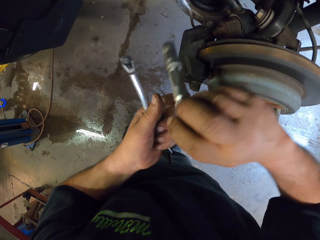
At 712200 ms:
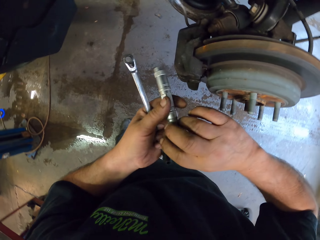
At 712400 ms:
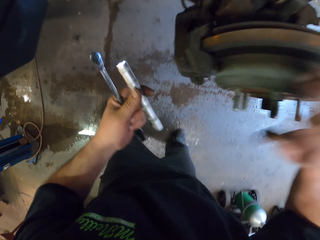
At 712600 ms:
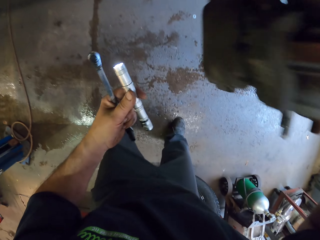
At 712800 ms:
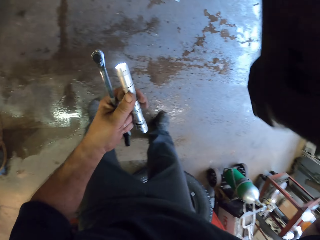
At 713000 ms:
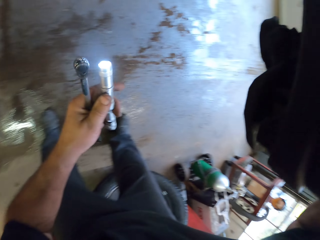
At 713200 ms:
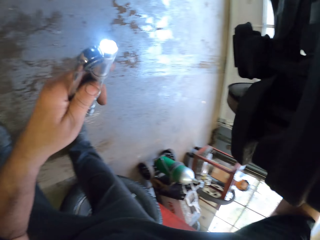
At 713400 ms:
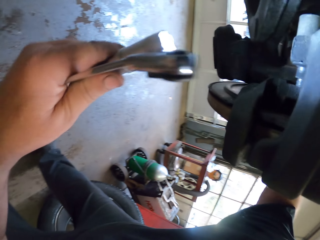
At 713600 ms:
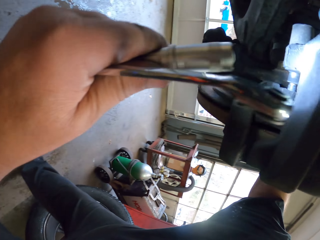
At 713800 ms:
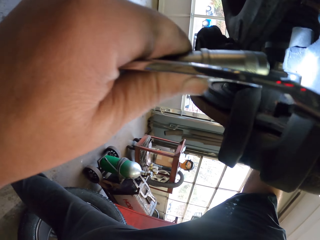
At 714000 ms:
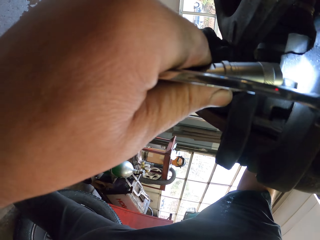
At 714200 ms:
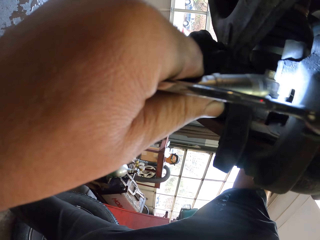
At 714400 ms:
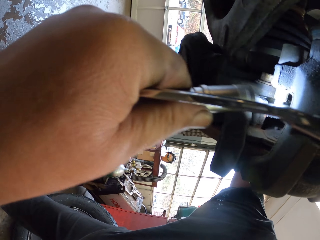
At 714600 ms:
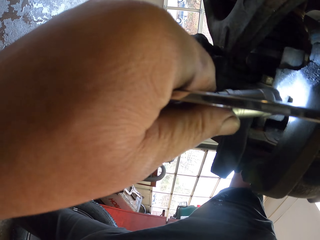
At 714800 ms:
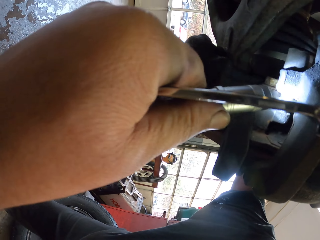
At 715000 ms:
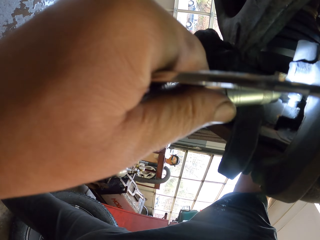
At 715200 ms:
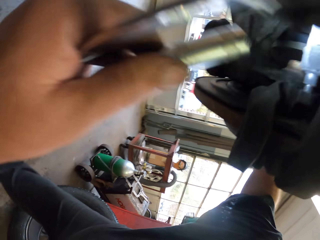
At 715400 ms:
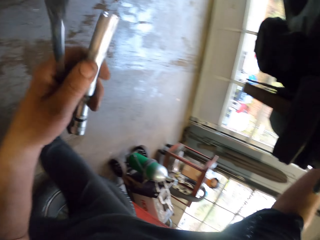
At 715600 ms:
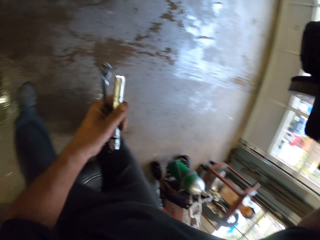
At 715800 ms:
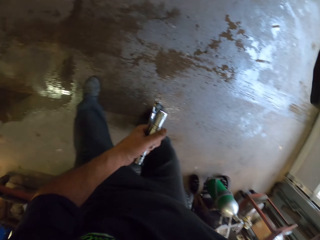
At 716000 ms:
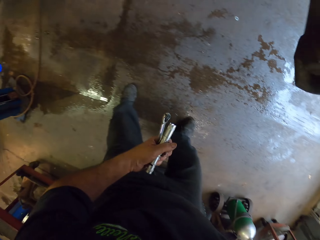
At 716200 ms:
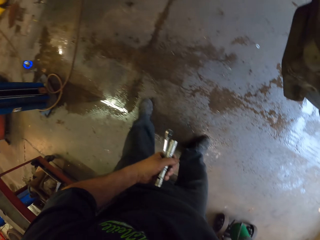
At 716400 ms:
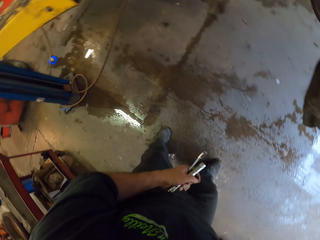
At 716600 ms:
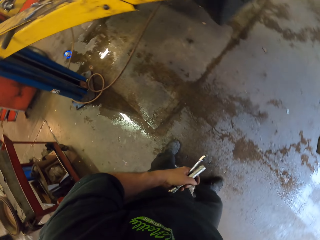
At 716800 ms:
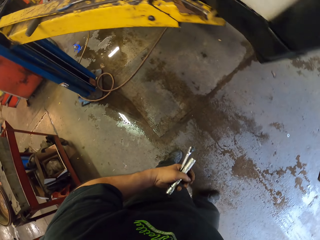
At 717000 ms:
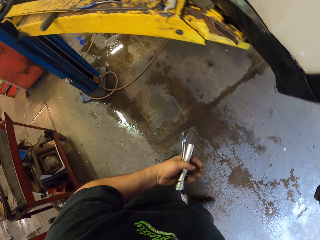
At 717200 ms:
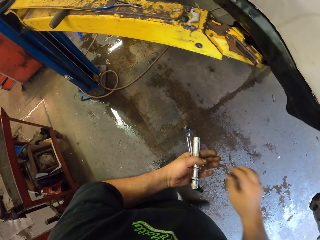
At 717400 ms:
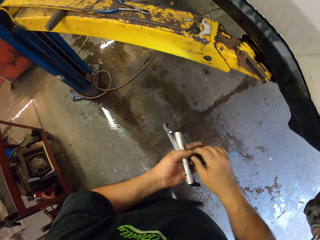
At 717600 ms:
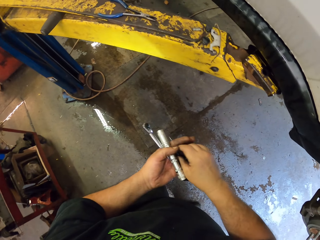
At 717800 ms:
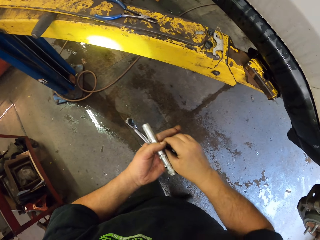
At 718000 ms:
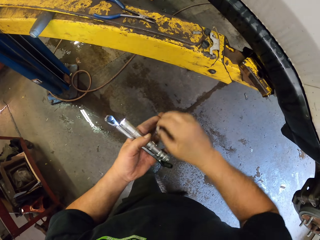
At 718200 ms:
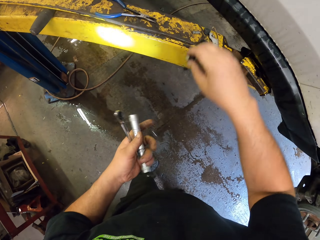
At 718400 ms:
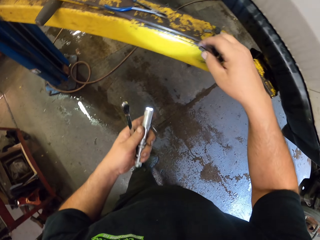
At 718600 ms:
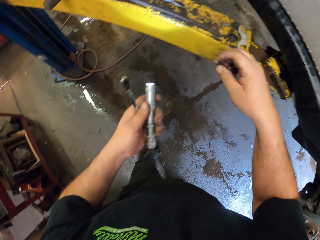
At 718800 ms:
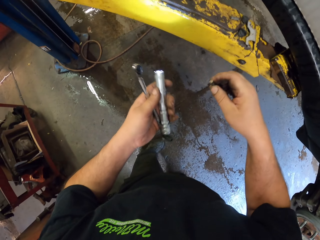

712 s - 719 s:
The camera wearer exchanges the torch to the left hand. They look at the car brake. They pick a bolt from the hand.

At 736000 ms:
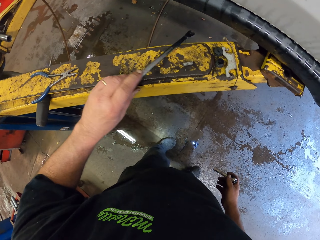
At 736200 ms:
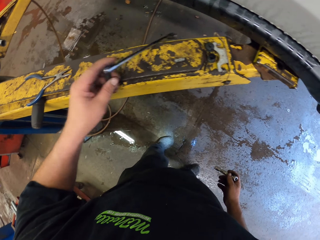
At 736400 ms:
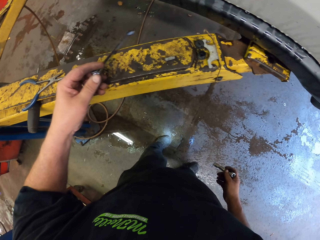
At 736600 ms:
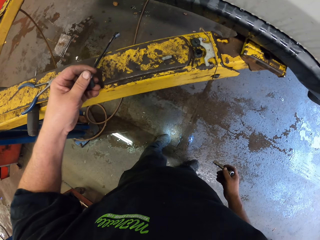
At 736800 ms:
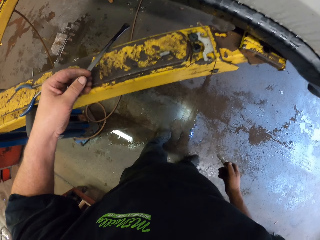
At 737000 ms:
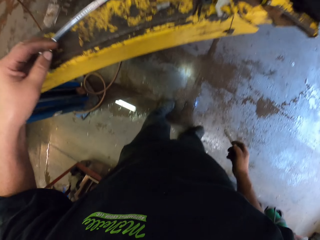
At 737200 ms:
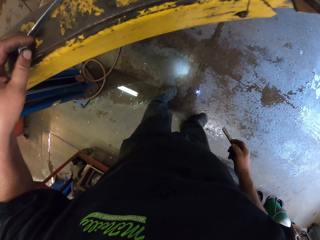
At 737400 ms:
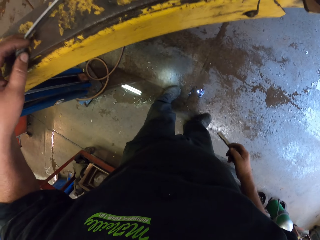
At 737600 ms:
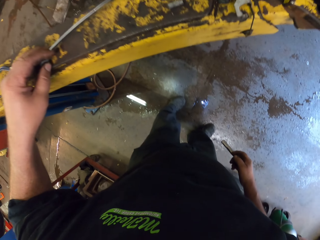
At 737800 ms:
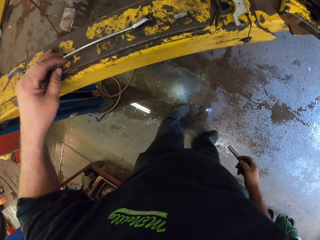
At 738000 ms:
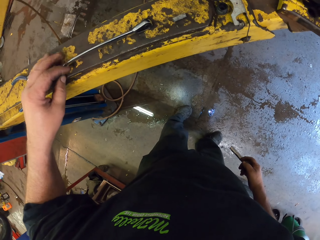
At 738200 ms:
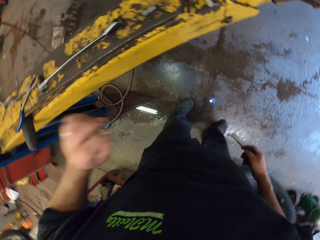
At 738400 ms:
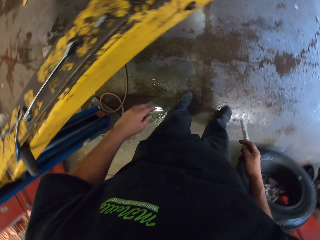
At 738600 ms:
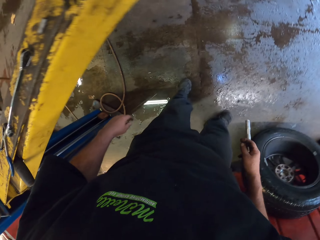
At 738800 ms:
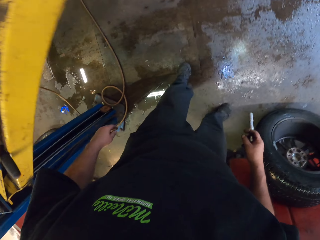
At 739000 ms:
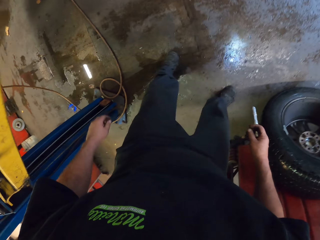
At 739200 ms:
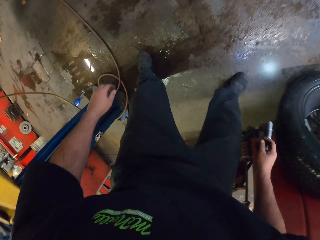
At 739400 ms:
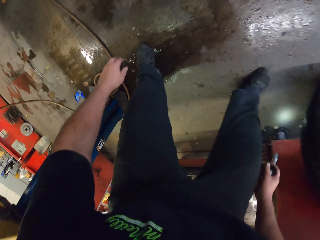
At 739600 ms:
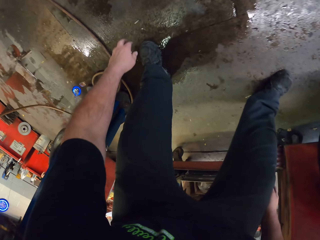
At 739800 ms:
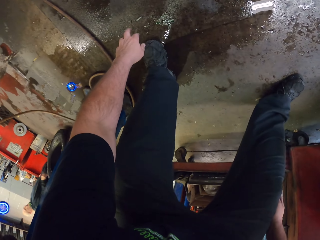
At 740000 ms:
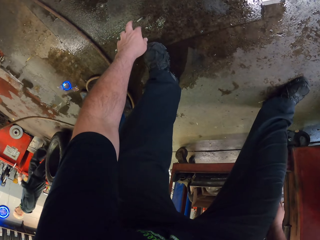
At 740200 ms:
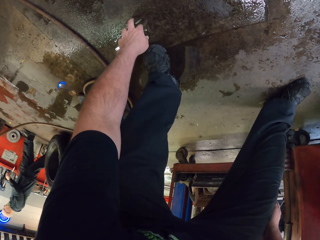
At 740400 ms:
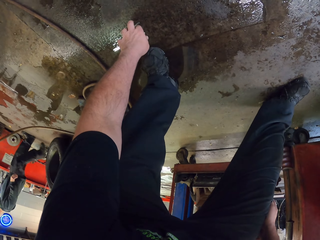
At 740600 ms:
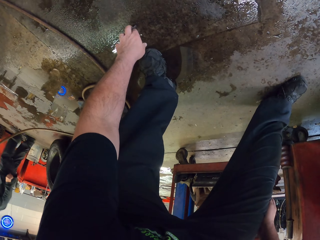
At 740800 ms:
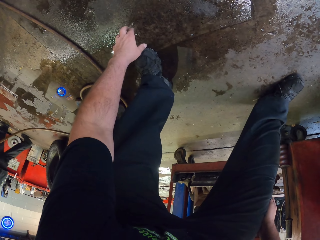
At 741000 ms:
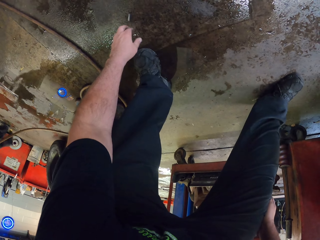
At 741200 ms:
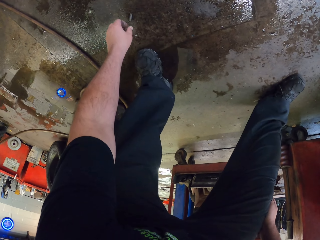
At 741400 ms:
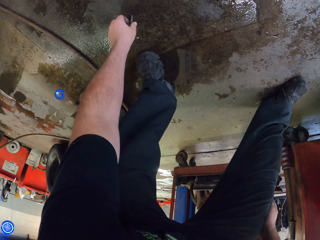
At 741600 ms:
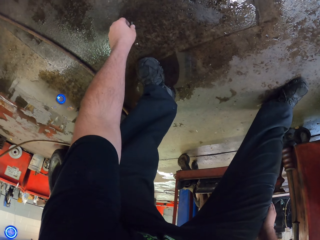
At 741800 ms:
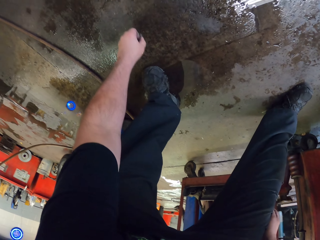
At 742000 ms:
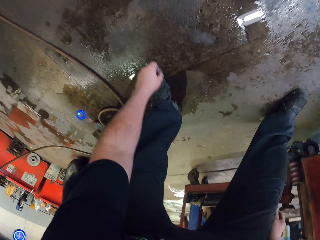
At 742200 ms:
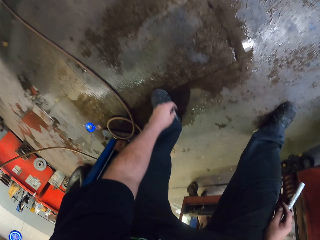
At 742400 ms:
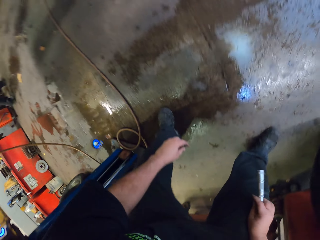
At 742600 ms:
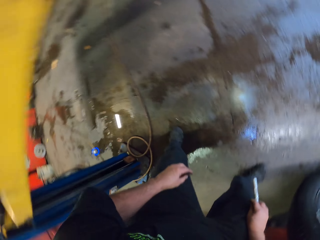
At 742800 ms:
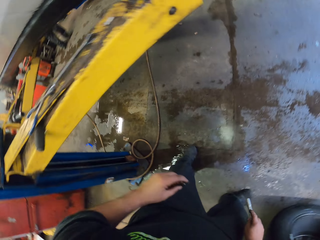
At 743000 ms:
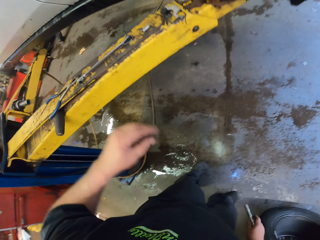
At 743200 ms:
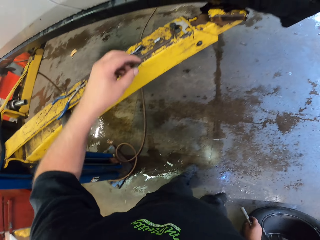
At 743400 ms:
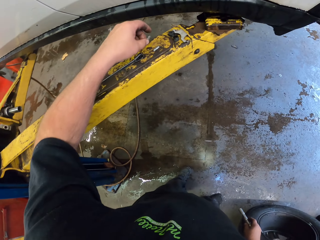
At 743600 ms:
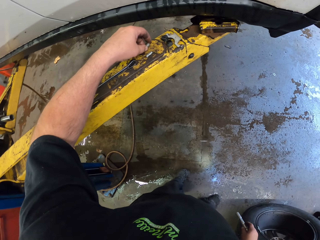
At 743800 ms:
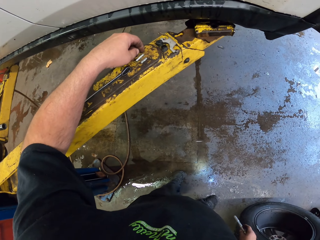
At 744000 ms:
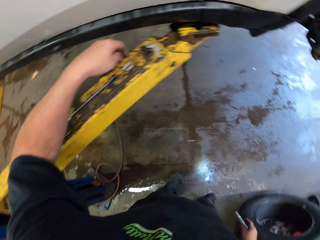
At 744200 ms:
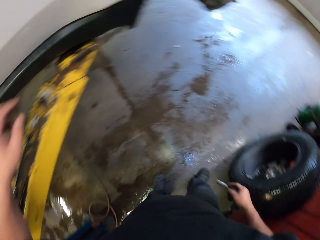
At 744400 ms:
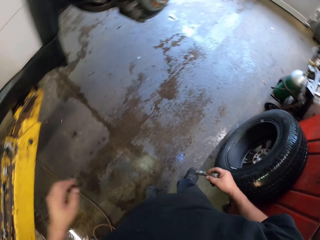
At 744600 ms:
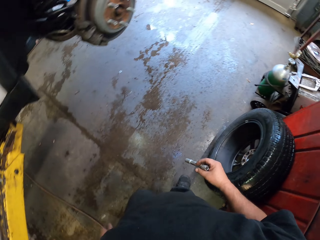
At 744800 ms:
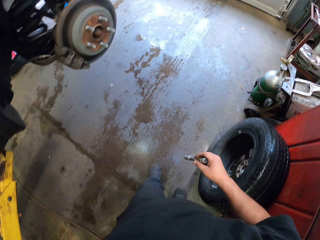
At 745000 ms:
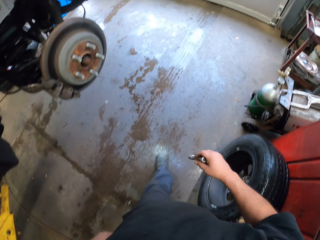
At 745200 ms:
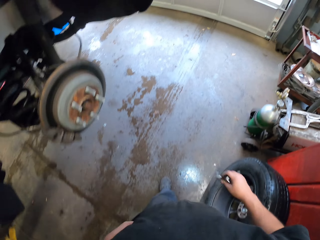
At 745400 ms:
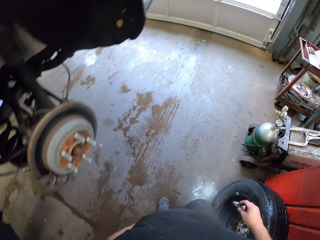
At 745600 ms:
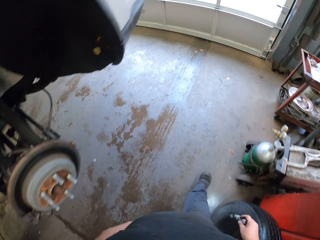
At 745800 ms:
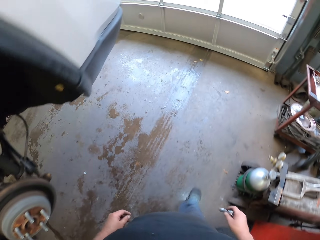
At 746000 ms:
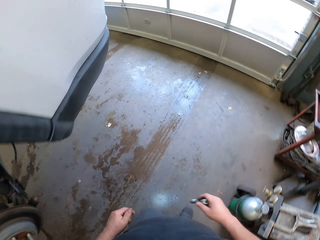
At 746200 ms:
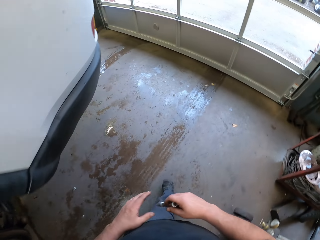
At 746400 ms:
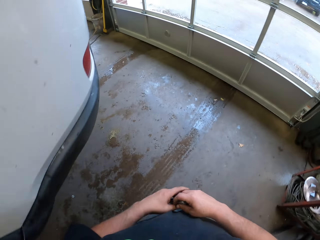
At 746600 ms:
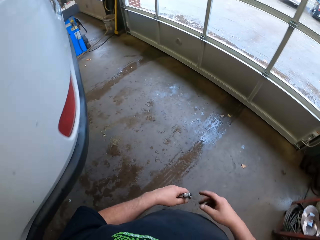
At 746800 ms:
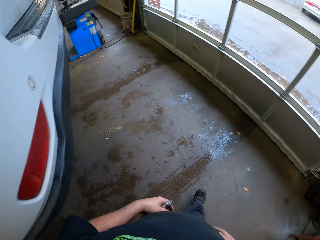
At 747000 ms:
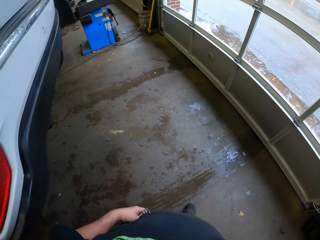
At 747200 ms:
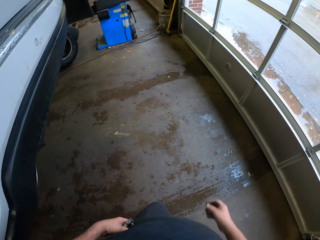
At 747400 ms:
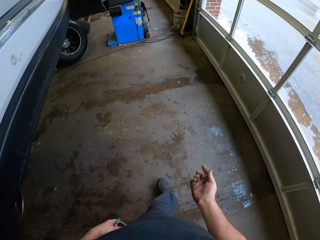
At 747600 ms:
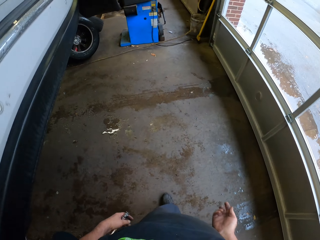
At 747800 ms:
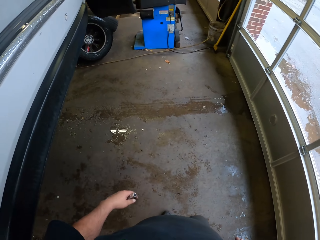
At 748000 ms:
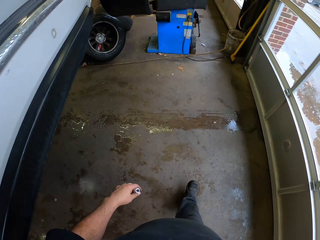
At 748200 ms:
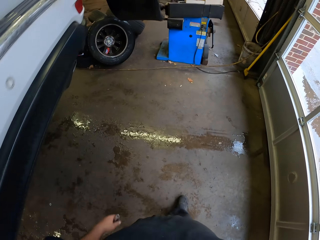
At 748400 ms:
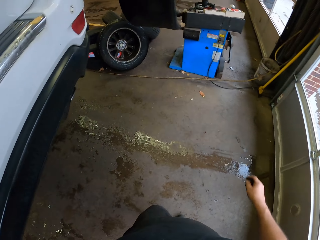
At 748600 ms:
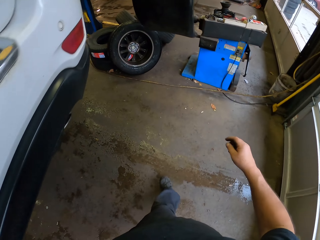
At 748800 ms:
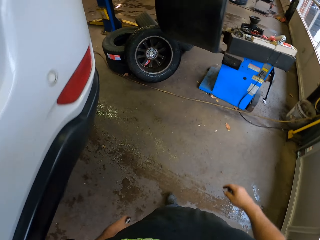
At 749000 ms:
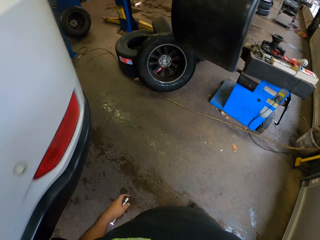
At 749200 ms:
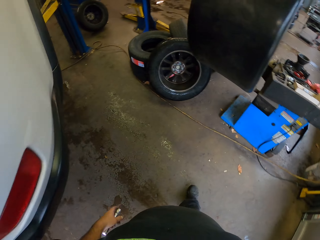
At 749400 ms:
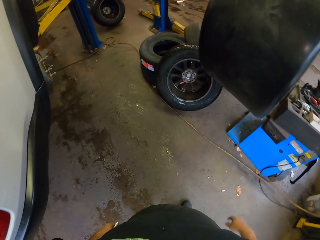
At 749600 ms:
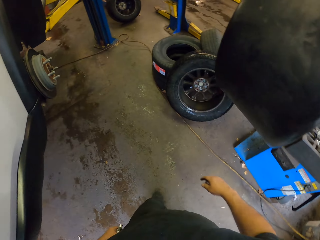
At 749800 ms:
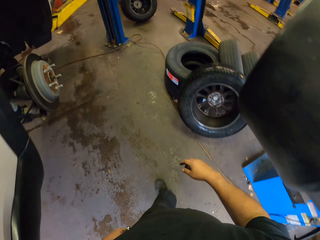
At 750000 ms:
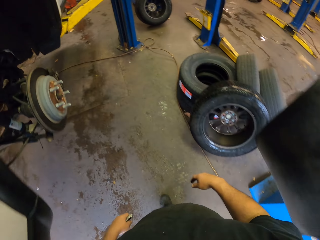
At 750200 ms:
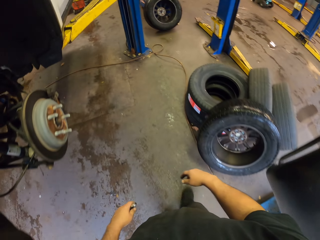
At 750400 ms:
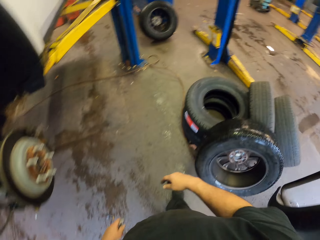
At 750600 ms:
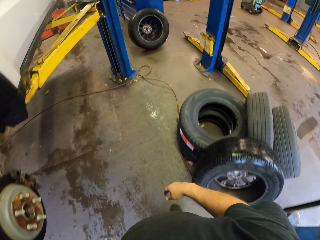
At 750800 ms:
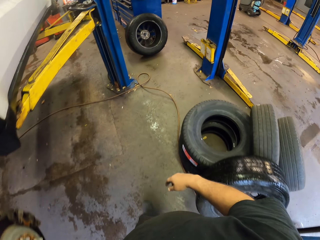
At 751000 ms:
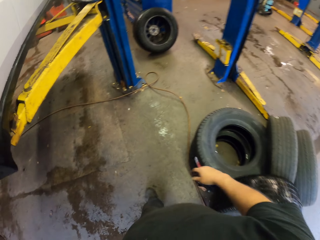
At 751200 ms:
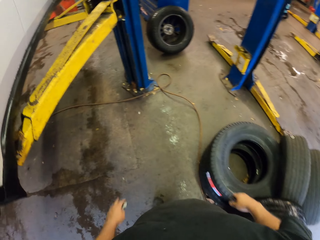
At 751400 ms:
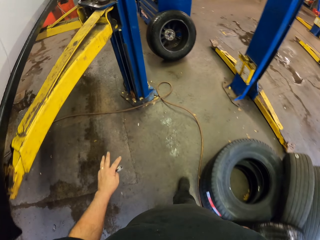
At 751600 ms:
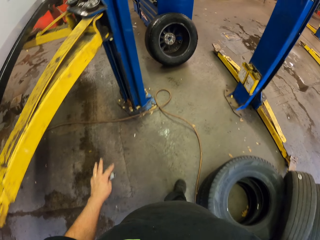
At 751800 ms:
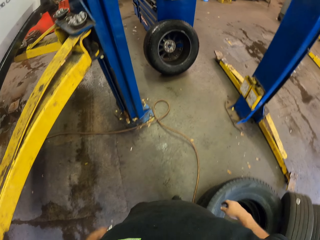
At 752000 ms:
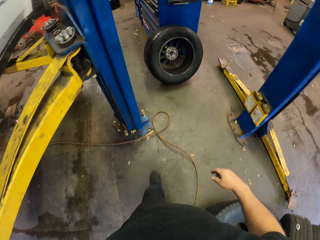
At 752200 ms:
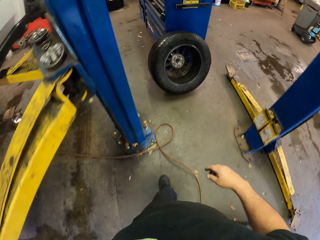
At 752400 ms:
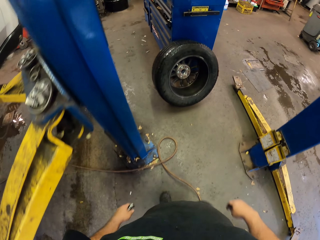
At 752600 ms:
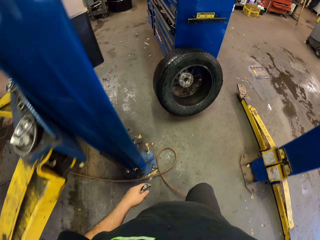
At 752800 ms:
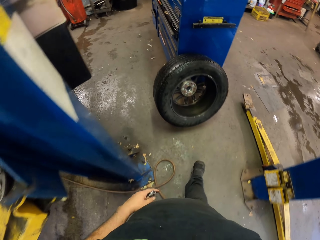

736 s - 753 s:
The camera wearer places the spanner on the metal rod. They pick something from the floor. They place something on the metal rod. They walk to the drawers.
